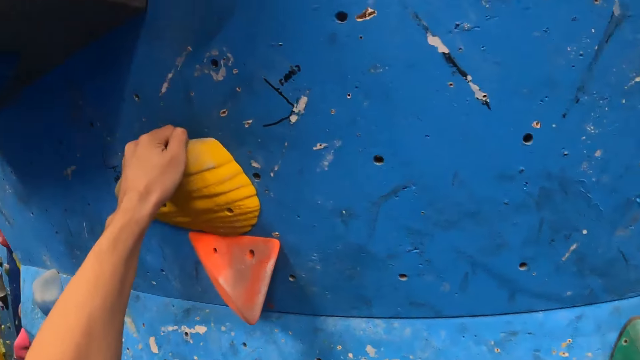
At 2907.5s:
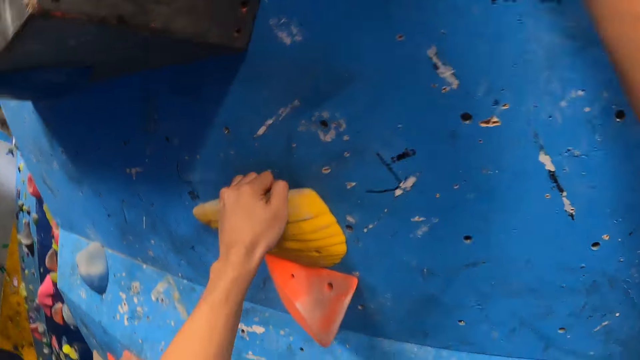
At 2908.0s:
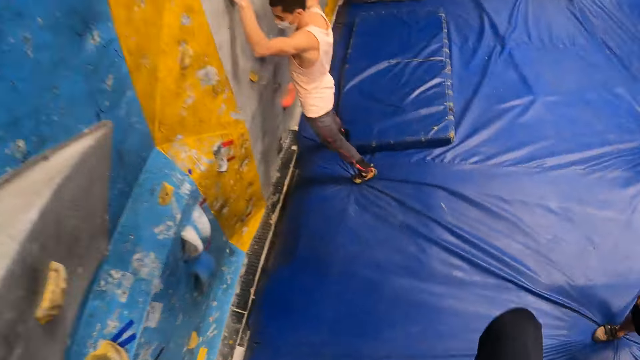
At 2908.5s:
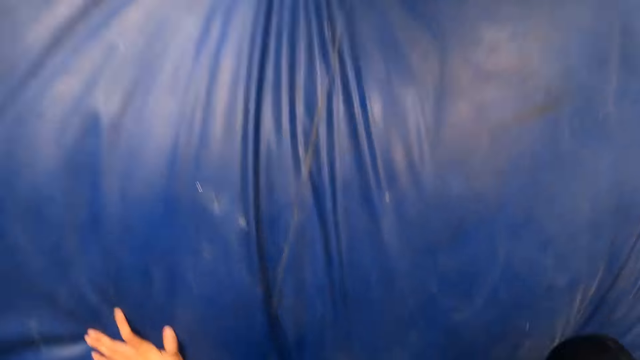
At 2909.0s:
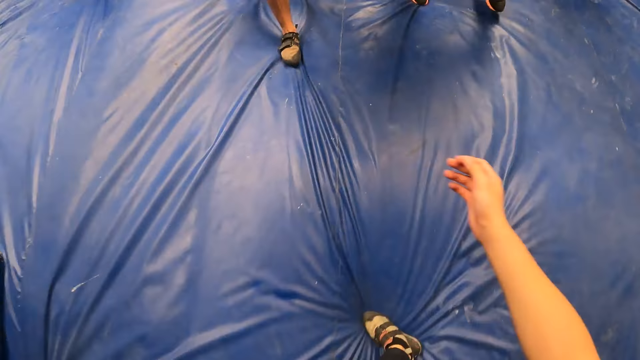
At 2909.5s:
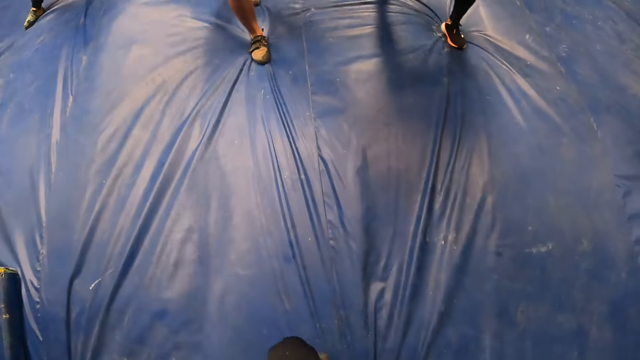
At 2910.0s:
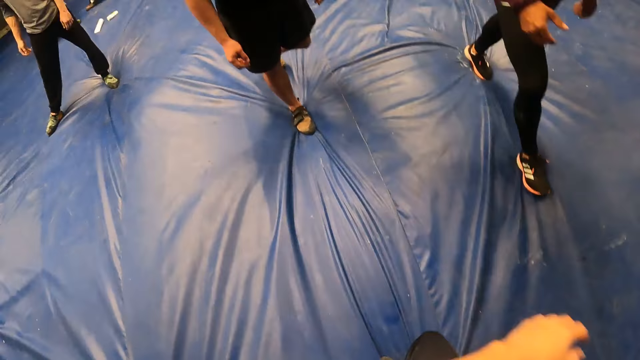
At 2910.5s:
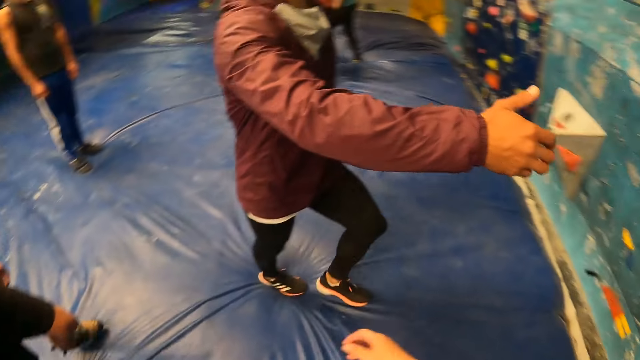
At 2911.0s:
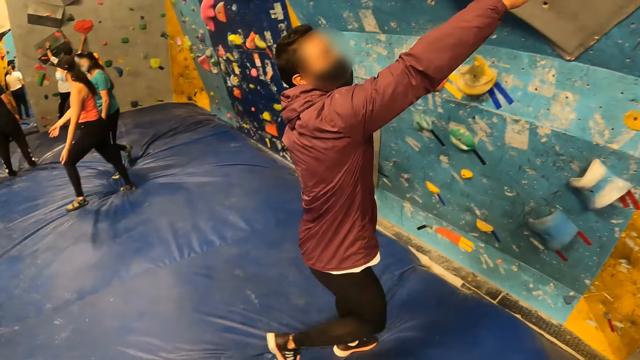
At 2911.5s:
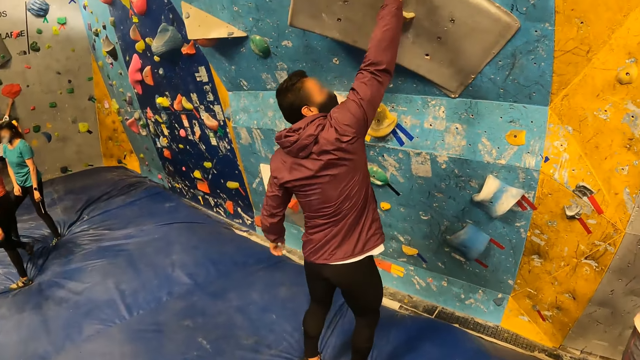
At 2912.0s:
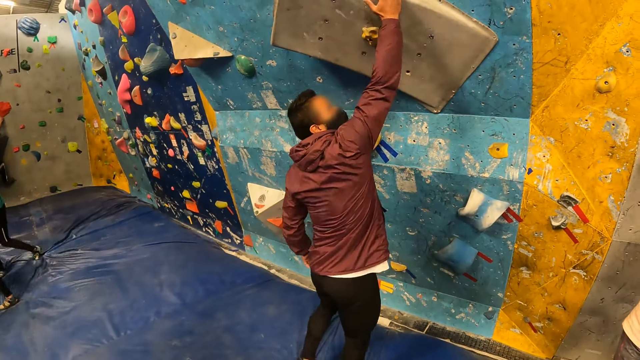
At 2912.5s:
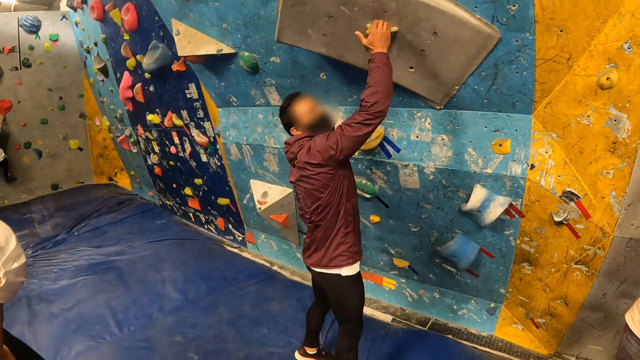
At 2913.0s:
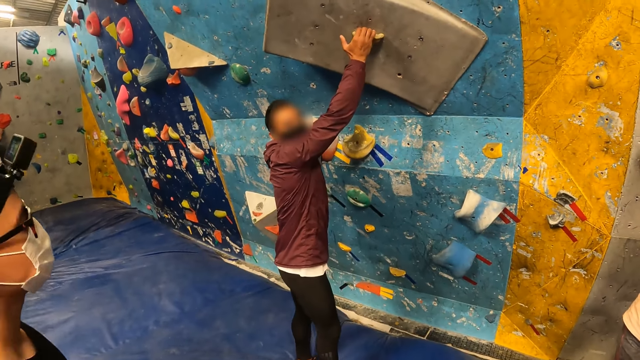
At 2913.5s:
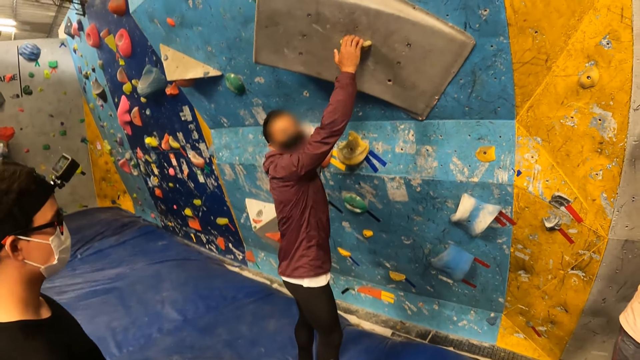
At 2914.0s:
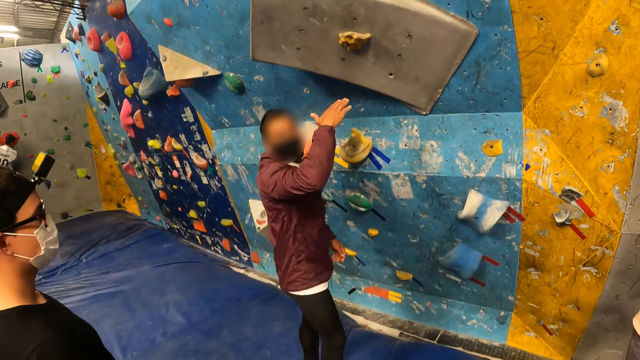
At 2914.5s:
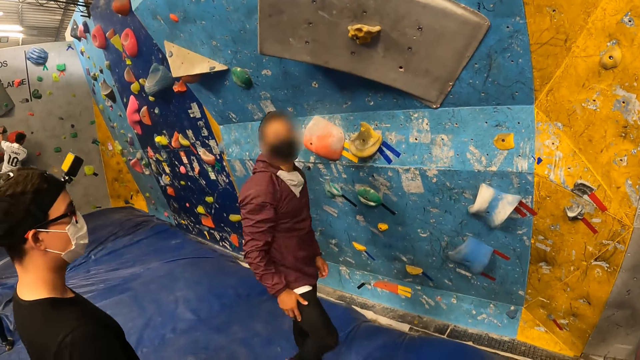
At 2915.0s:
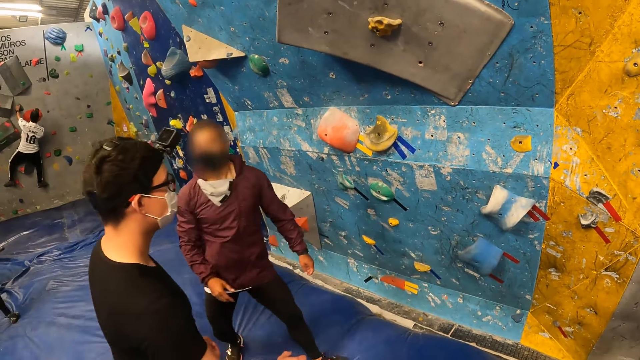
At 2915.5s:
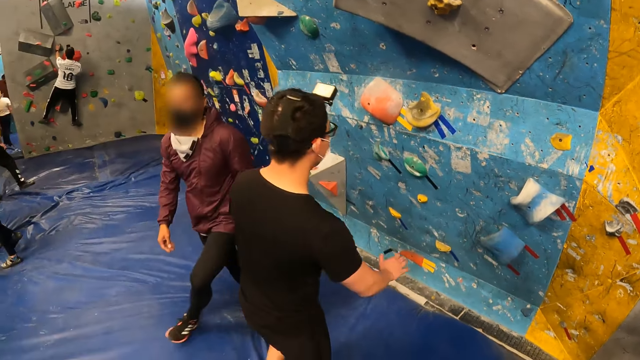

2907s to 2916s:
The camera wearer lands on her hands. She jumps down. A man touches the wall with his right hand. He touches the wall with his right hand again. The camera wearer talks to the man.

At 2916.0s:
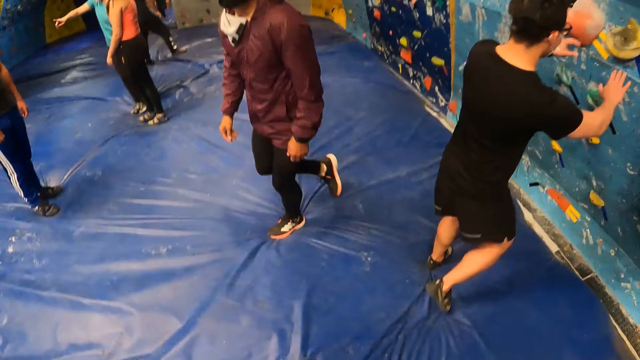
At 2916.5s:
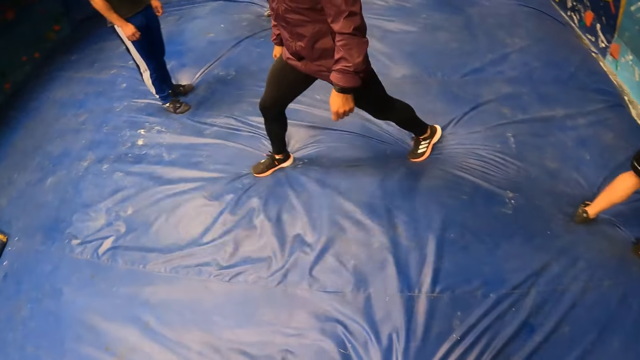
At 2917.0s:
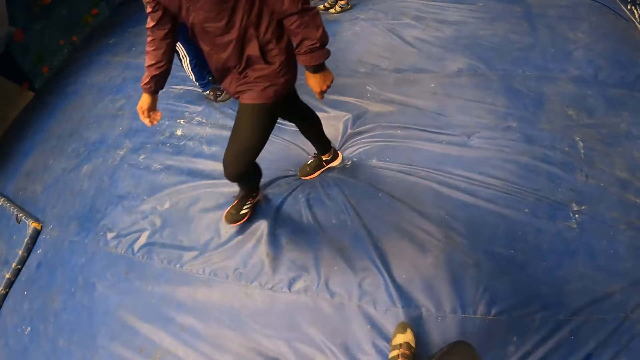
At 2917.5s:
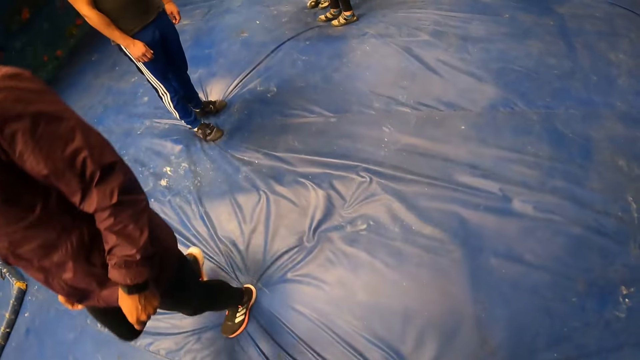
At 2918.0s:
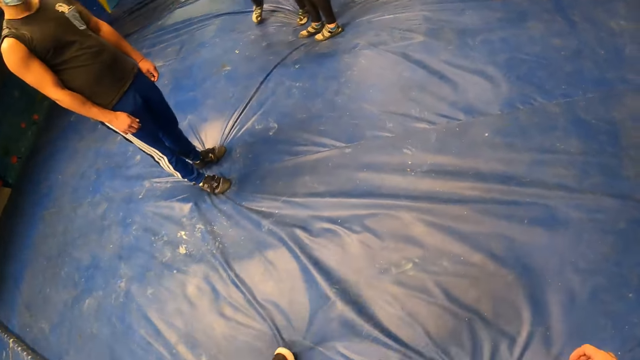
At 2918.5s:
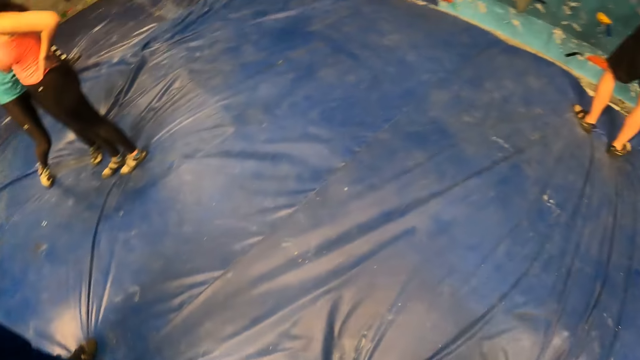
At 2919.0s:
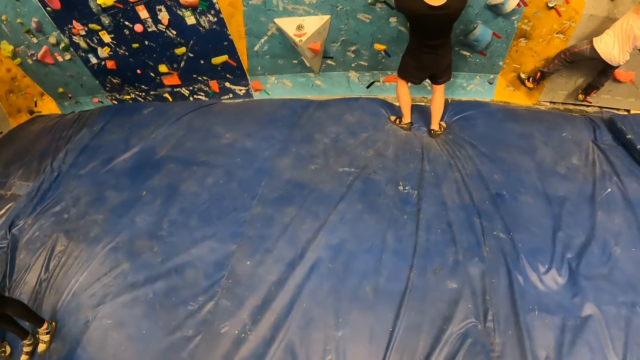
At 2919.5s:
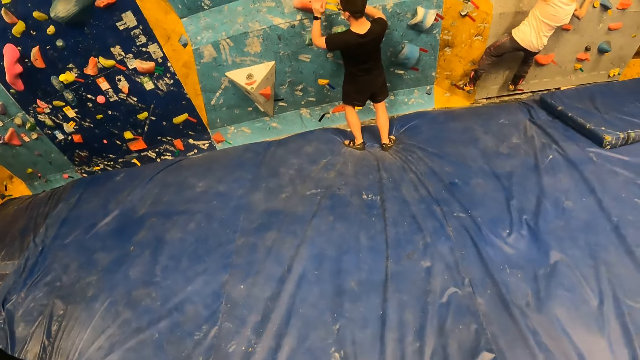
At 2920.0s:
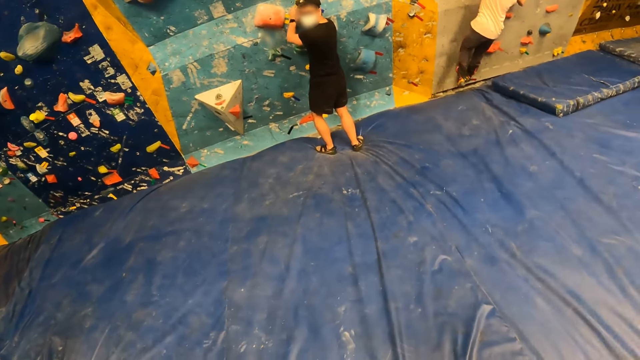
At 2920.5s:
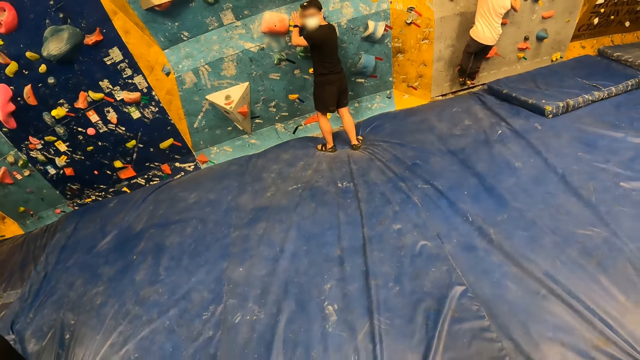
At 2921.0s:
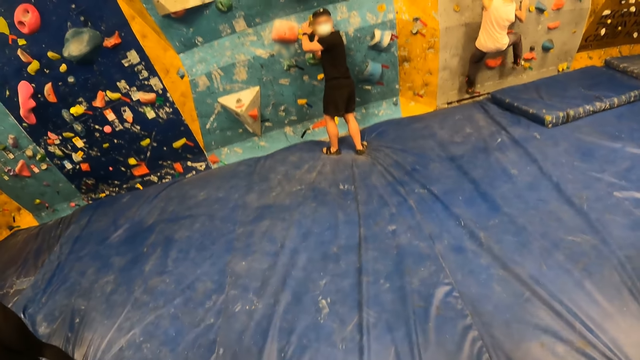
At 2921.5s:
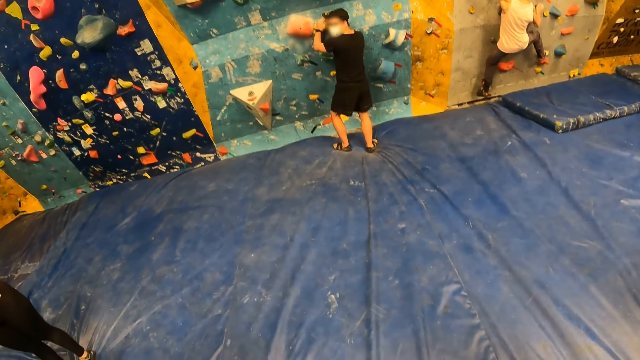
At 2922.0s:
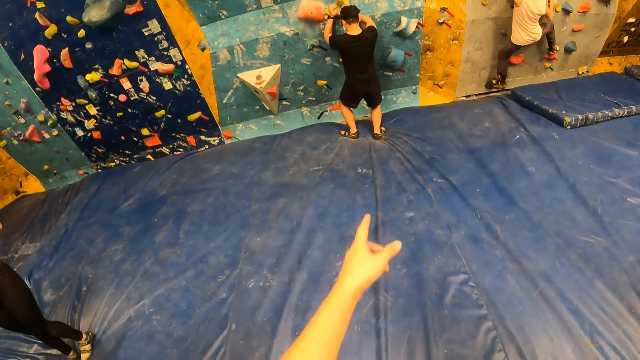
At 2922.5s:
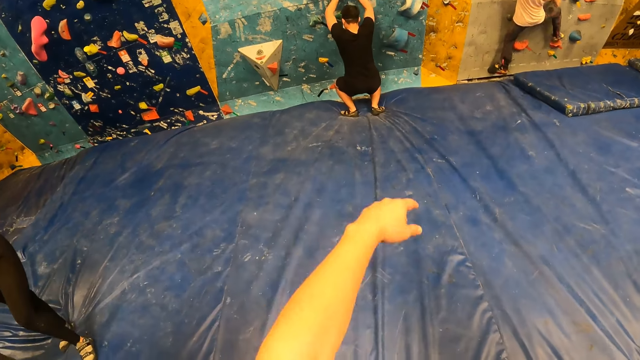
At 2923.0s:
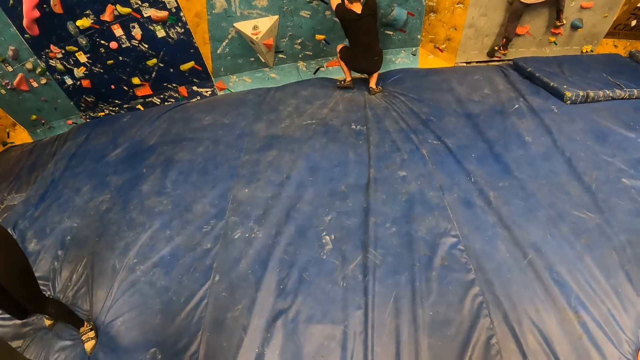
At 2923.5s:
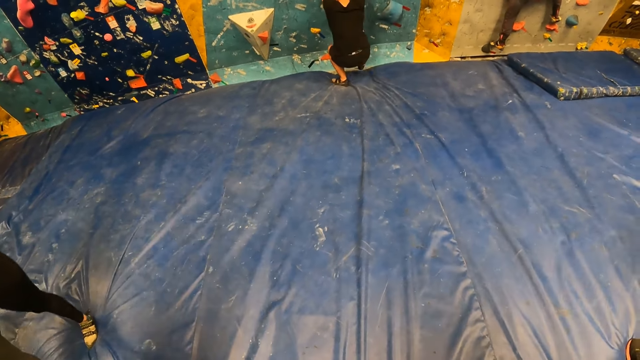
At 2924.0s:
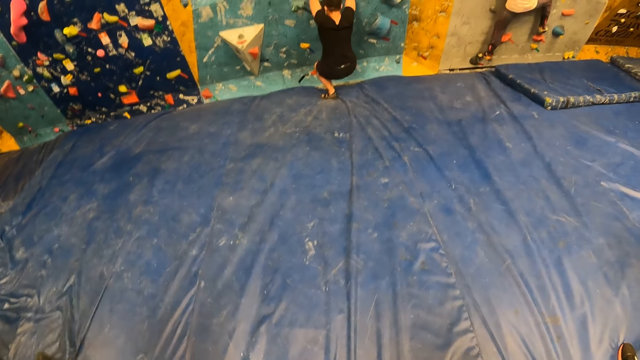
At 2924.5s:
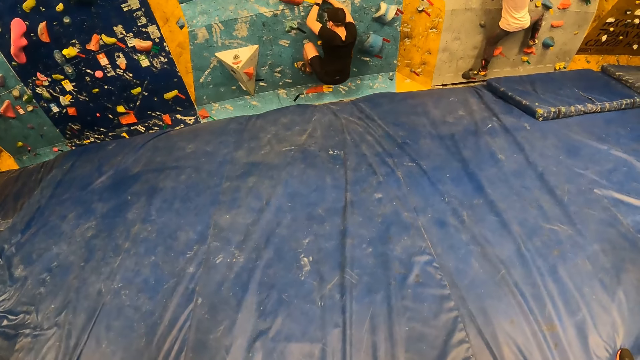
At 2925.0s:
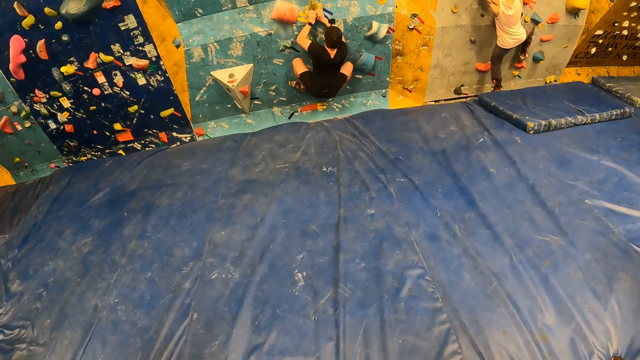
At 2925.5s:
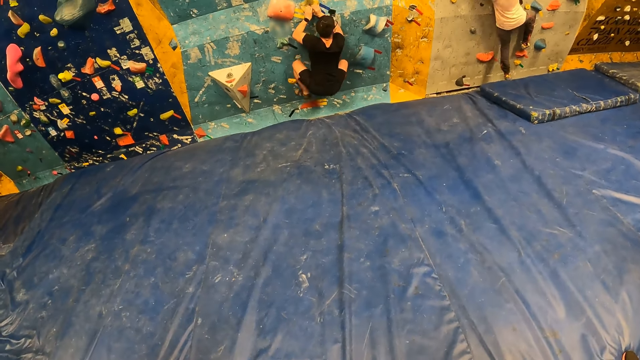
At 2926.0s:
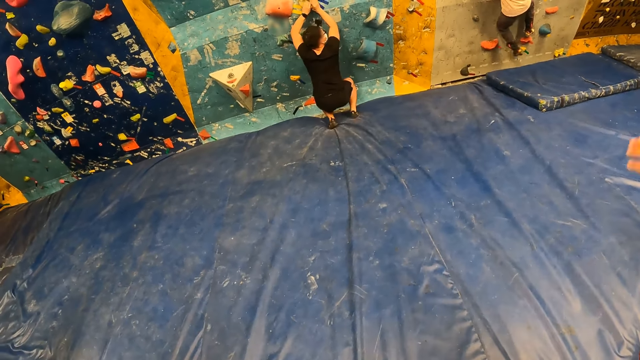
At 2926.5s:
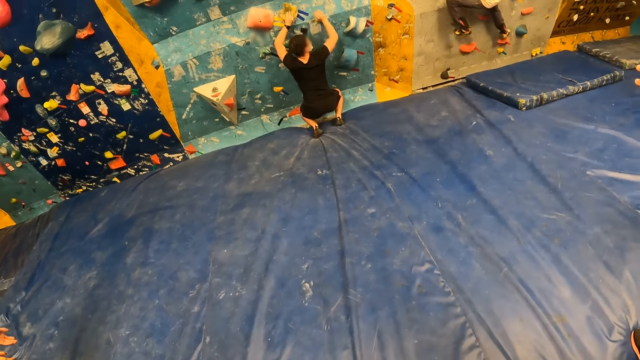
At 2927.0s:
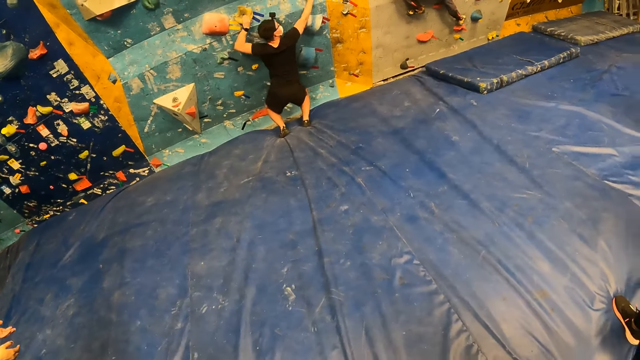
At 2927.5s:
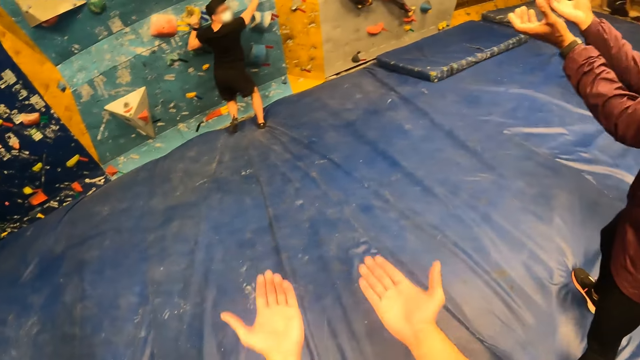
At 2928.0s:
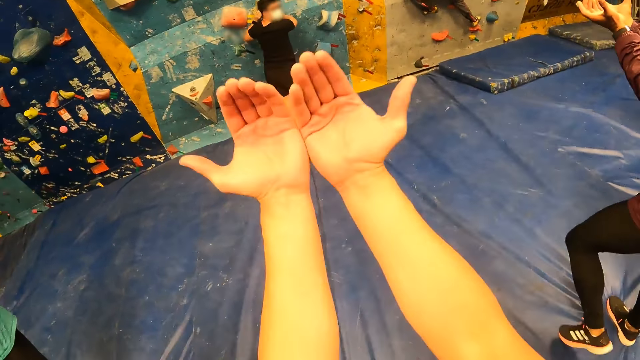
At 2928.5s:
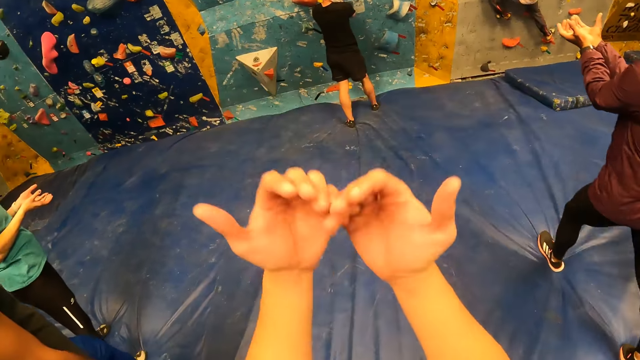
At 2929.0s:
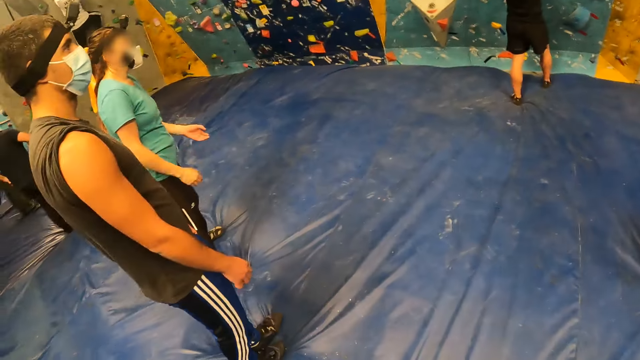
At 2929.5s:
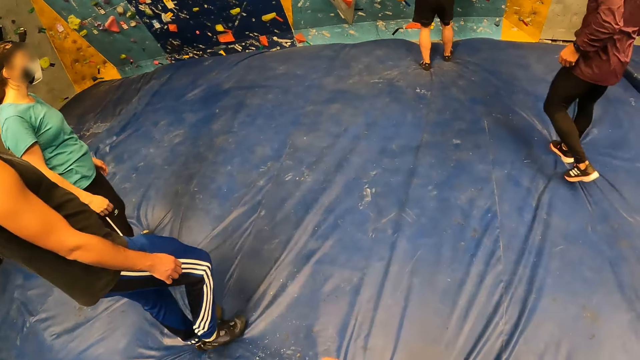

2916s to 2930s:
A man holds a wall grip with his hands. The camera wearer walks. The man interacts with the camera wearer. The camera wearer climbs the wall. Another man adjusts a watch on his left hand with his right hand and interacts with the first man. The camera wearer shows a person how to climb.
